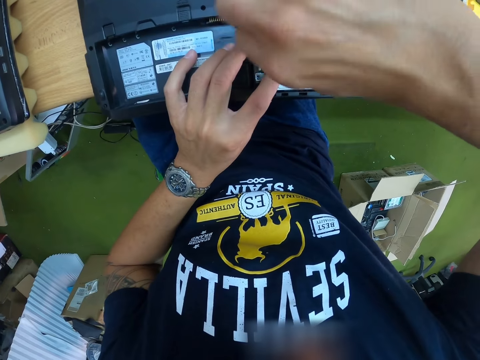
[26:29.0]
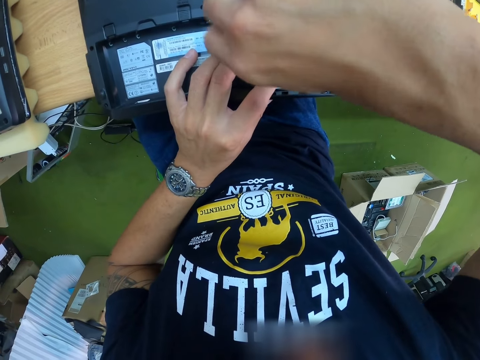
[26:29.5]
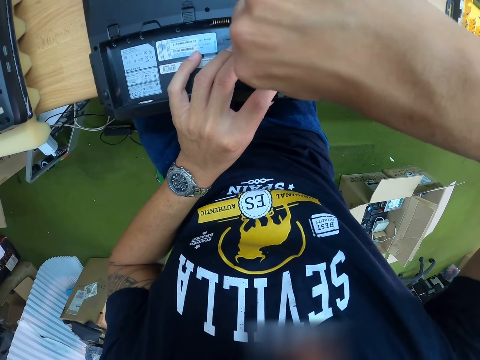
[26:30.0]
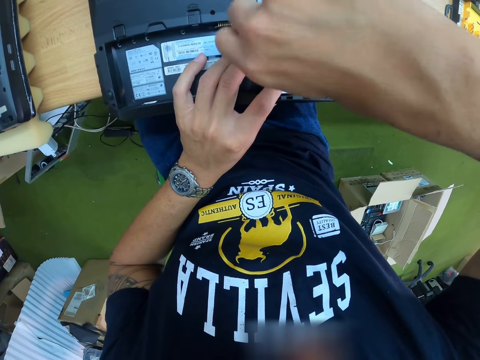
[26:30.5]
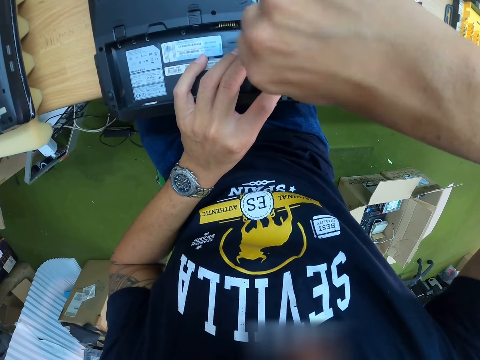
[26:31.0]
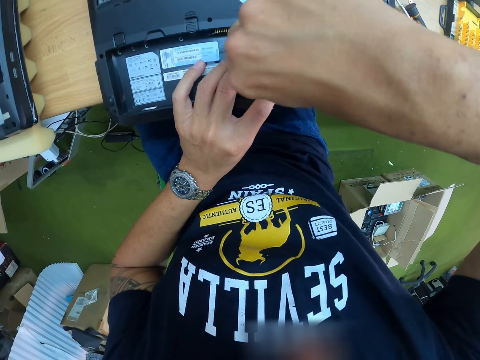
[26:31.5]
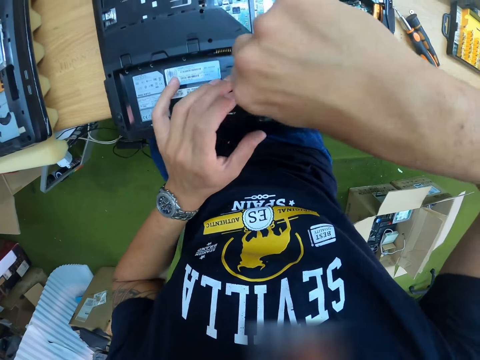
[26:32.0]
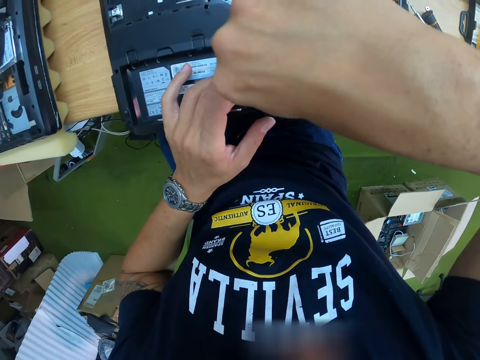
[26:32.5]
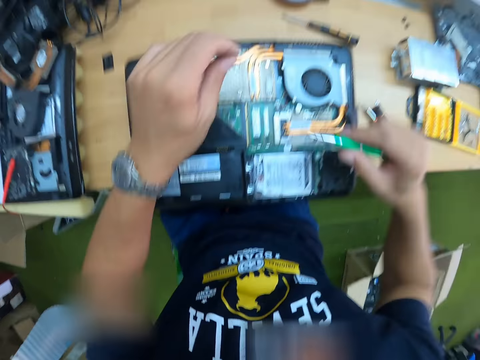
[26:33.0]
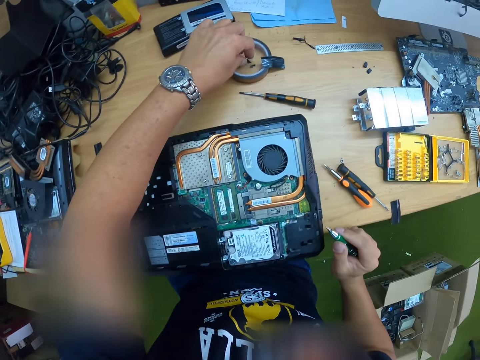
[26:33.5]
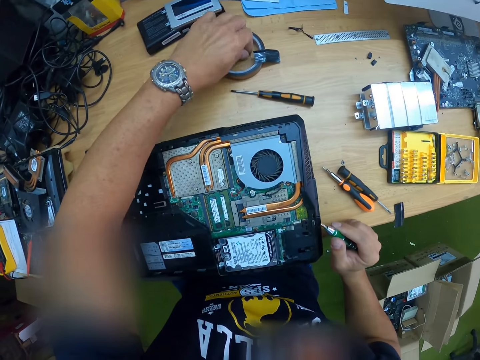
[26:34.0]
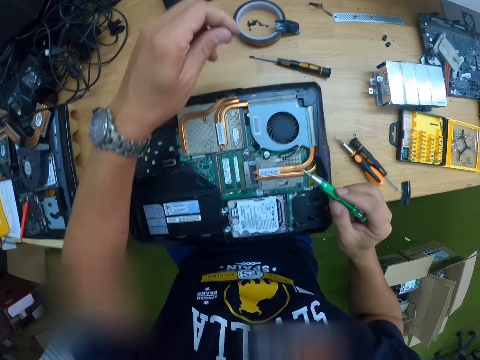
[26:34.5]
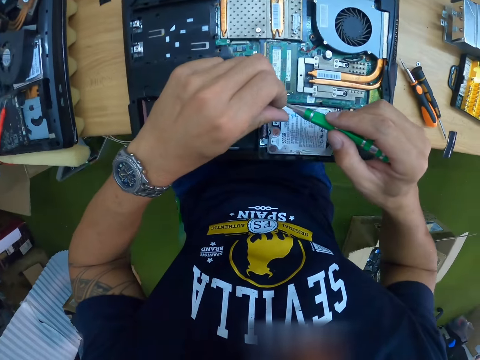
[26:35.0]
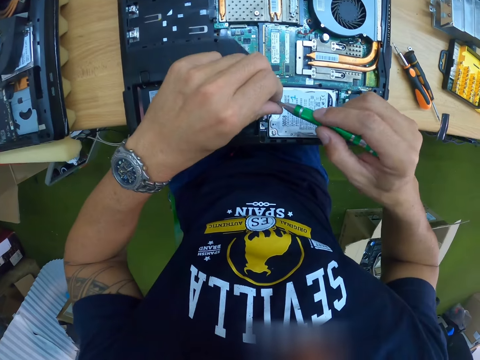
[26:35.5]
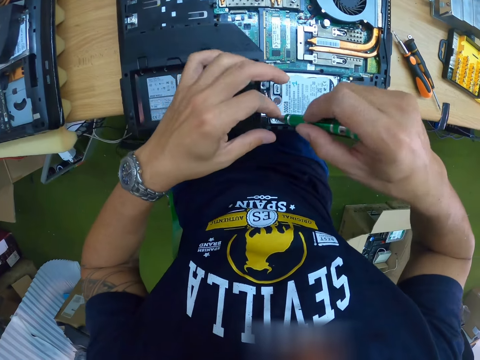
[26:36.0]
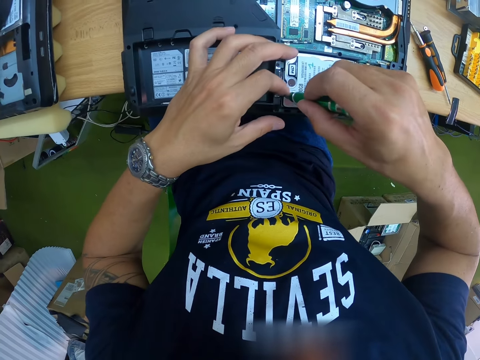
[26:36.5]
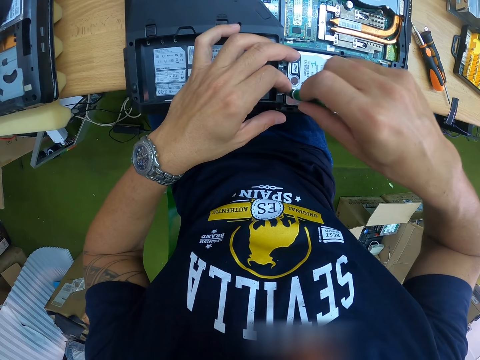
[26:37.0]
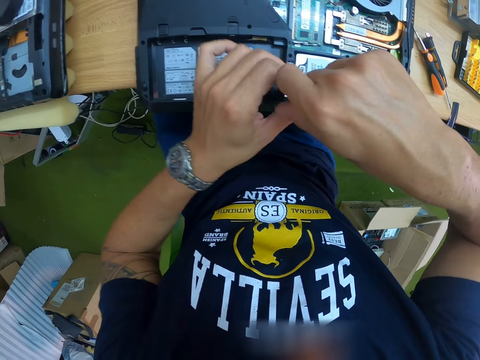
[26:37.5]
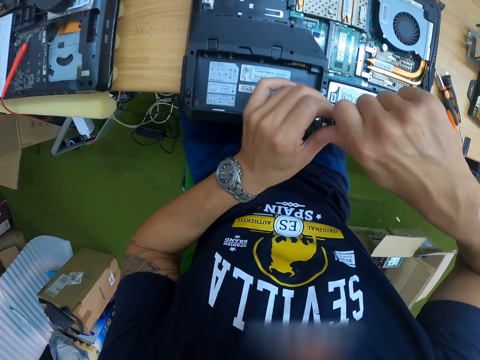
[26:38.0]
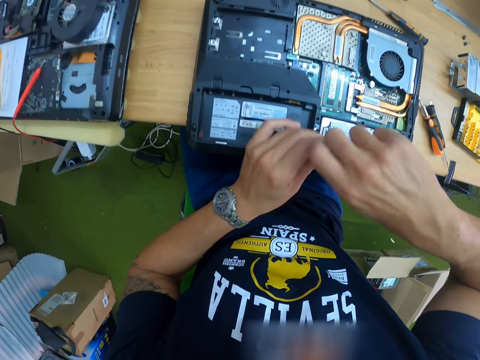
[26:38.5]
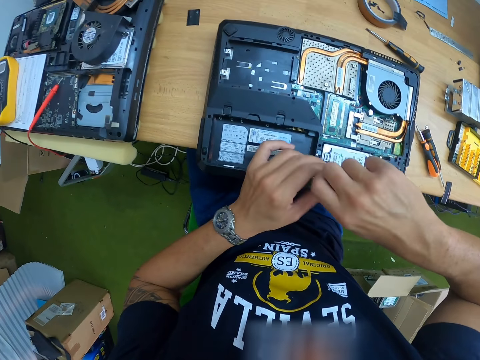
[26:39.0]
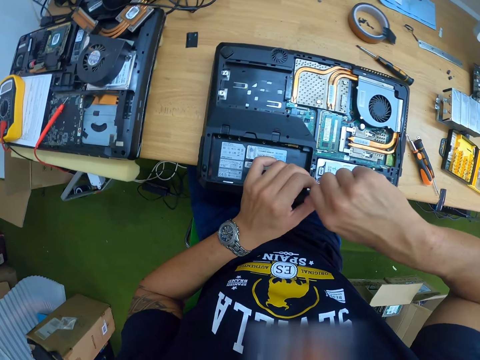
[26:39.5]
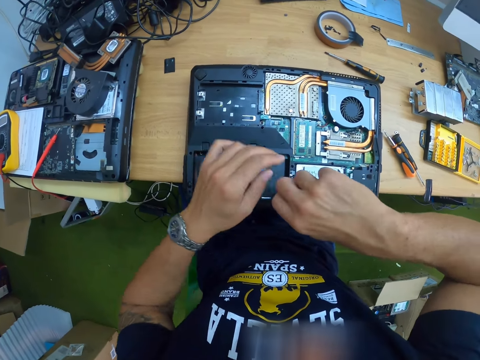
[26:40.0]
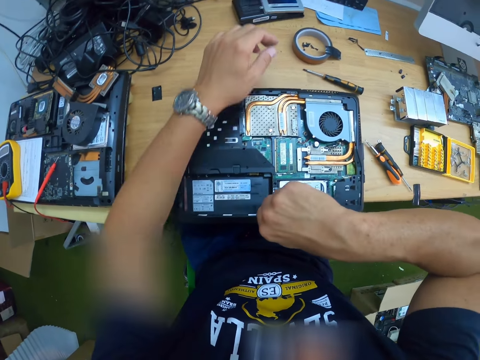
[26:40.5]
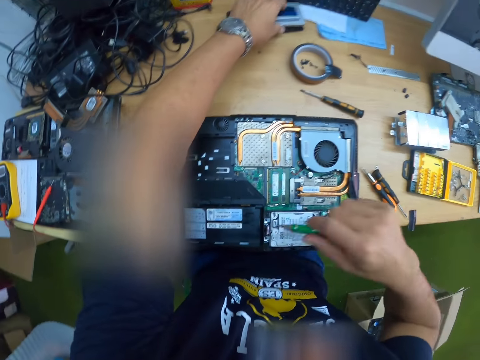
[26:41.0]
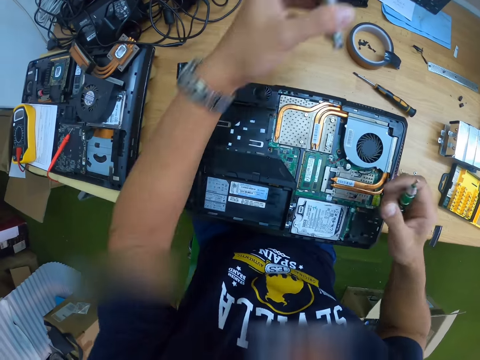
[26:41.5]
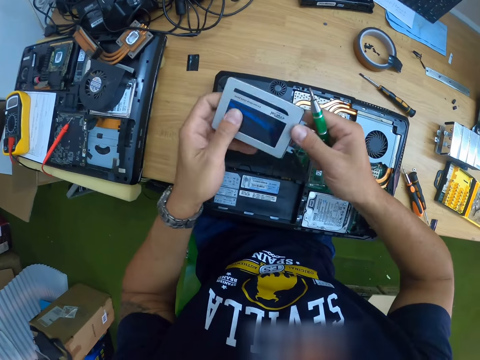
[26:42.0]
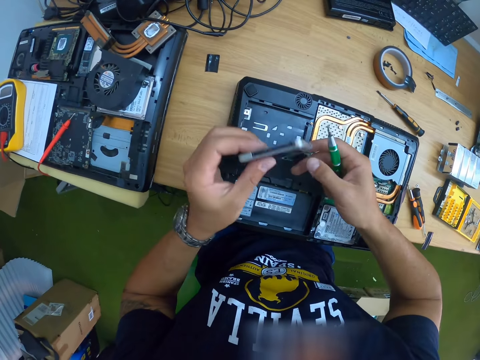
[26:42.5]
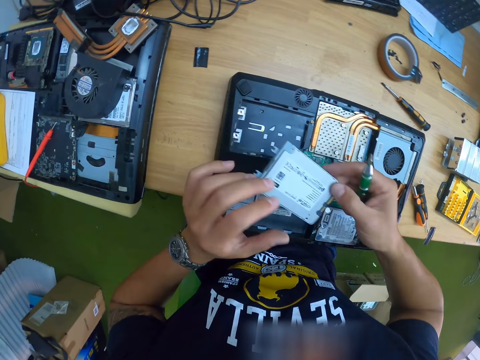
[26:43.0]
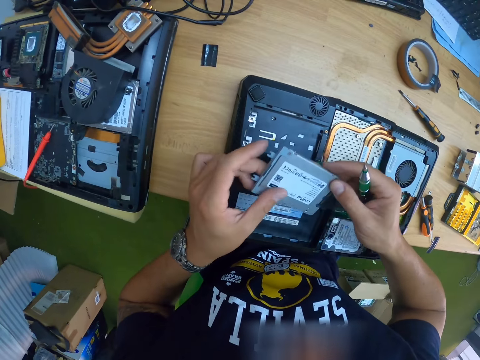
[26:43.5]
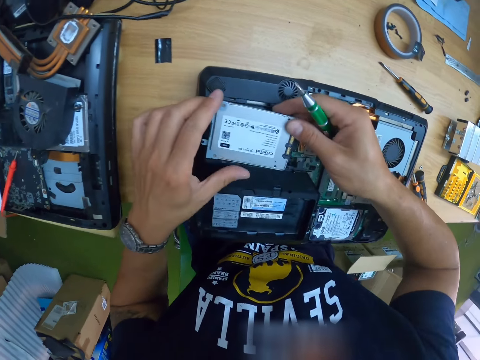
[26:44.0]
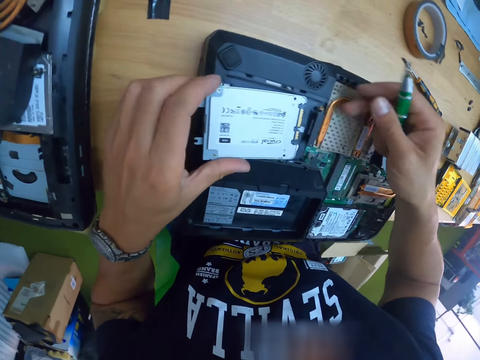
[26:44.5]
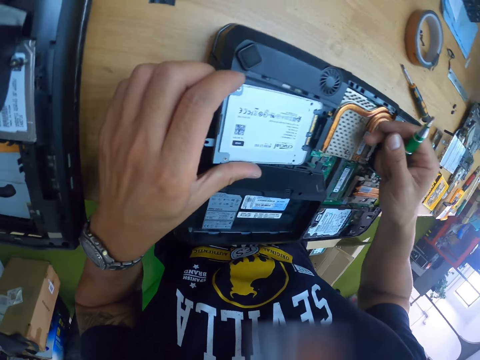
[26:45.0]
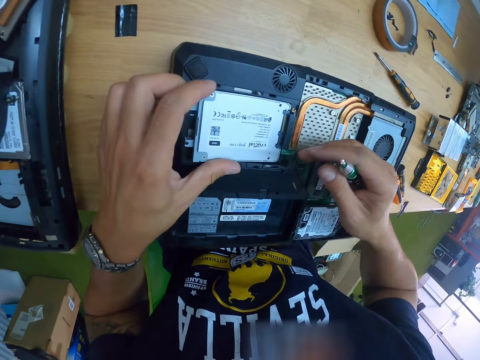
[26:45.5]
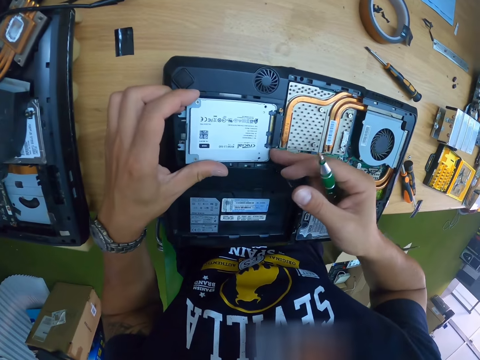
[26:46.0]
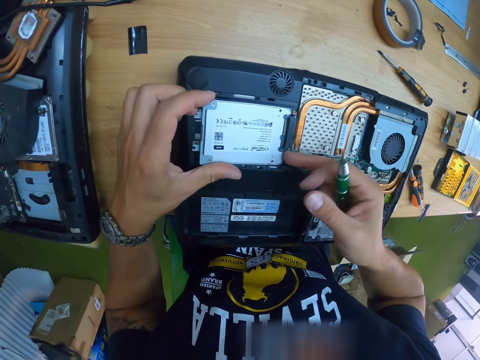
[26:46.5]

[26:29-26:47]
The camera wearer picks a screw from the table with his left hand. He places the screw in his left hand at the tip of the screwdriver in his right hand. He tightens the laptop on the table with the screw and screwdriver in his right hand. He fixes the mini PCI wireless board. He picks a hard drive or VGA board from the table with his left hand. He fixes the VGA board.

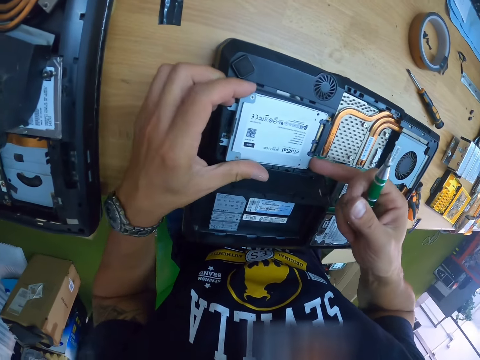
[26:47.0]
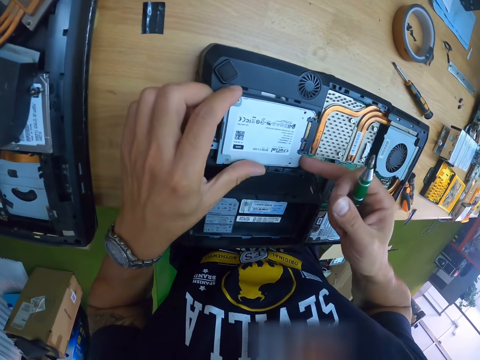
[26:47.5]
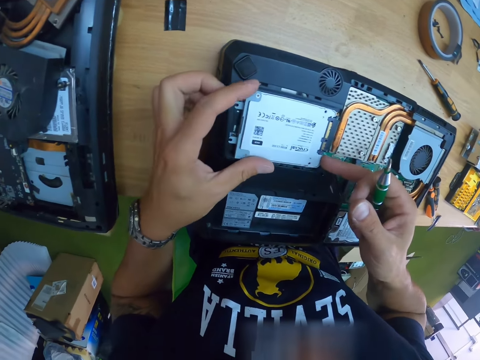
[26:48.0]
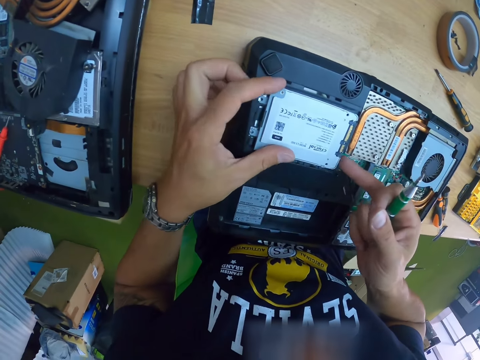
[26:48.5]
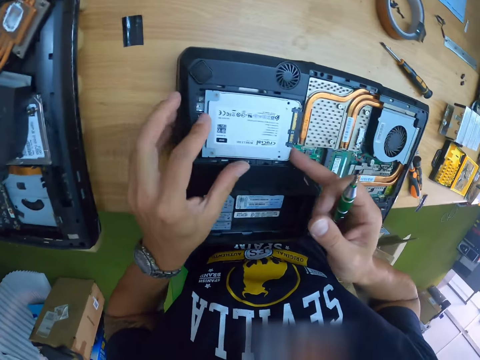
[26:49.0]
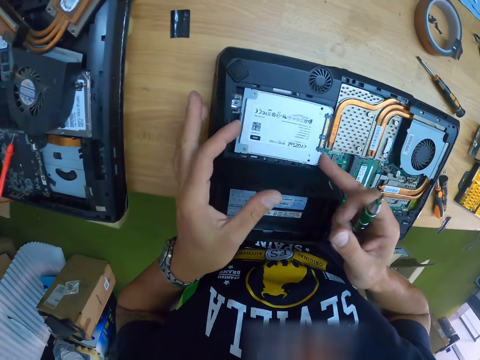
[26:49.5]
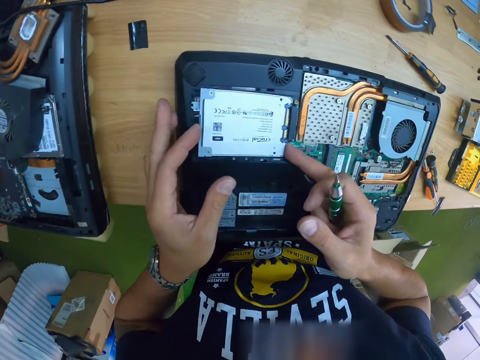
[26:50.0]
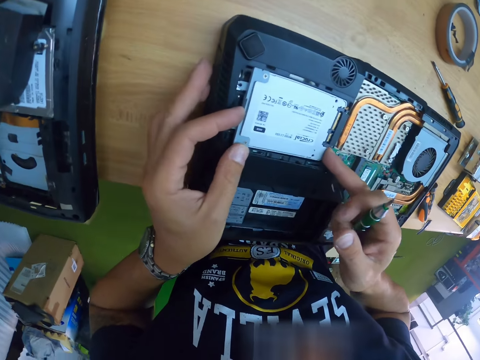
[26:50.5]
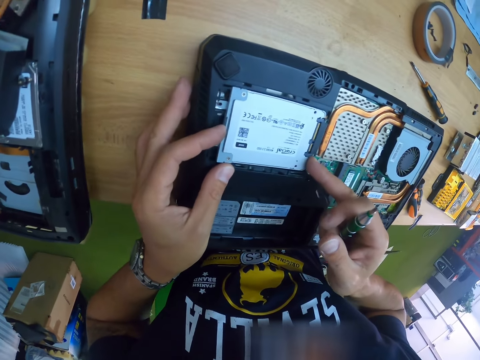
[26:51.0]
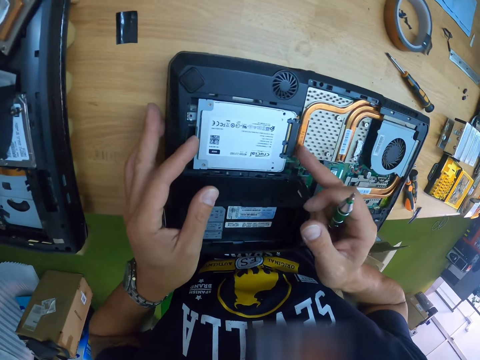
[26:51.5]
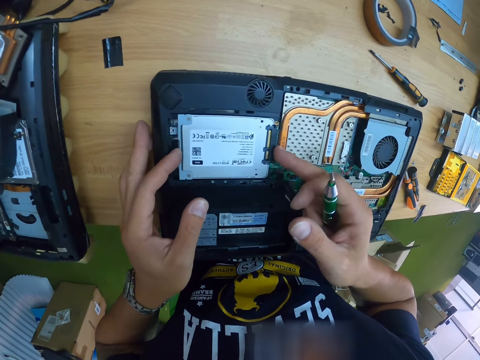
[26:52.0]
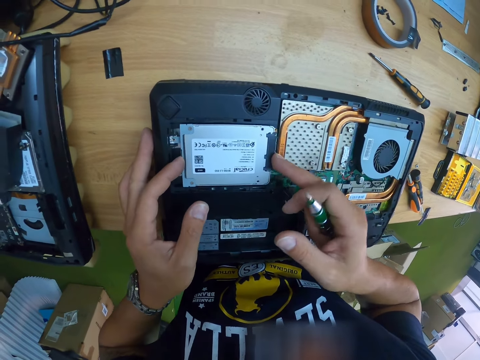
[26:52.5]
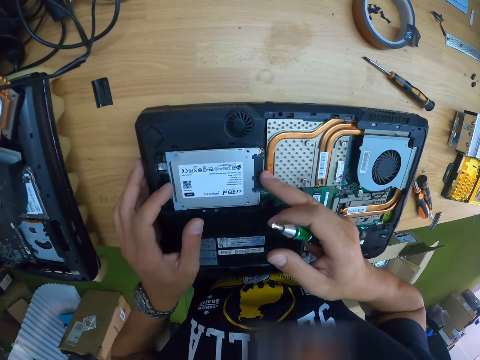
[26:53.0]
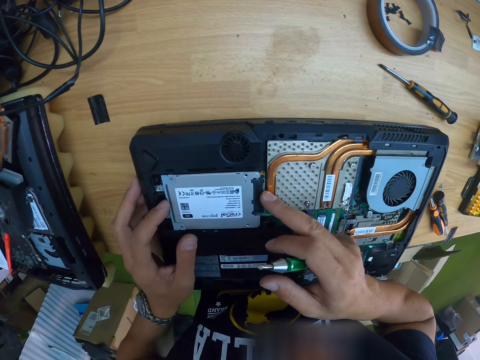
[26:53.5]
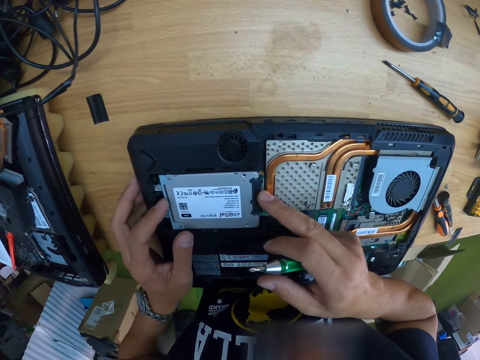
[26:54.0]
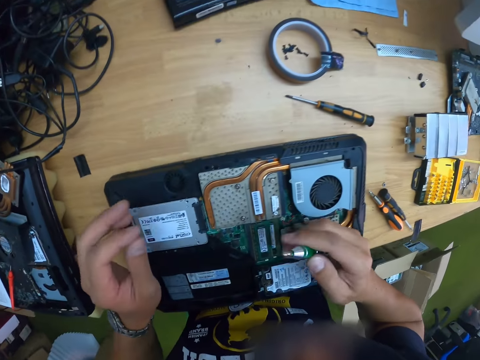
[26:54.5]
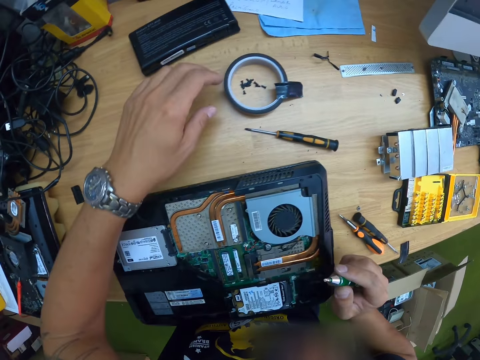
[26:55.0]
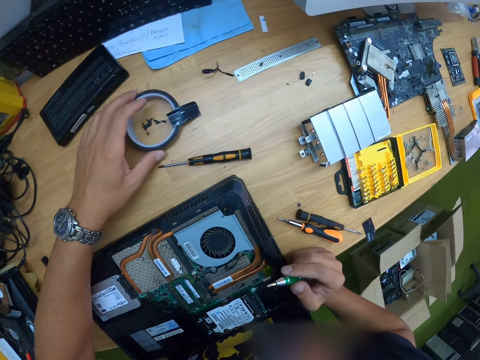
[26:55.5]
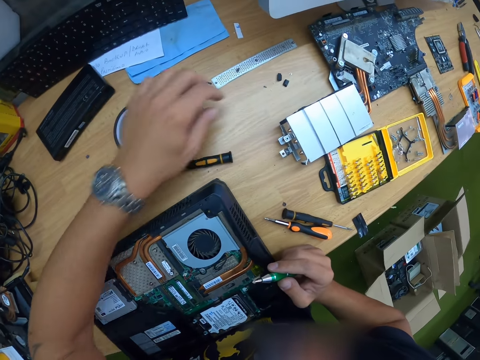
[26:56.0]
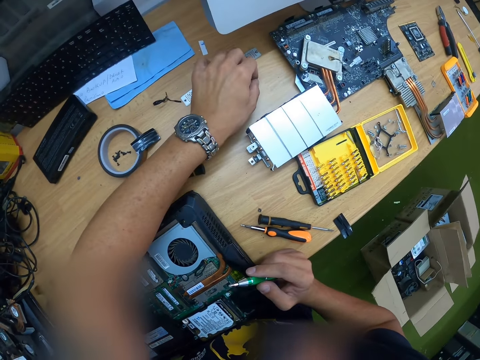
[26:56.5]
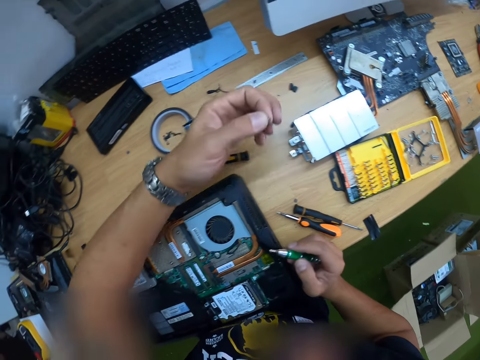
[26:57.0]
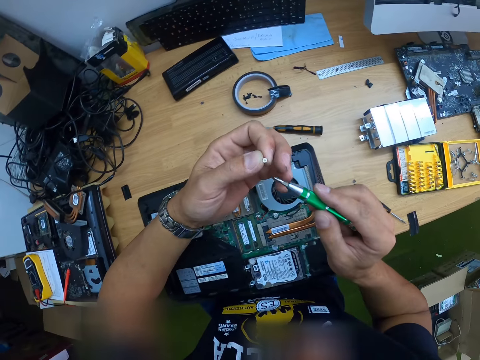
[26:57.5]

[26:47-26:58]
The camera wearer places the hard drive in the laptop with his hands. He moves the cello tape on the table. He picks a screw from the table with his left hand.
